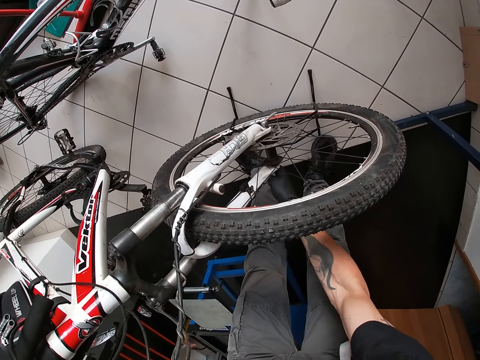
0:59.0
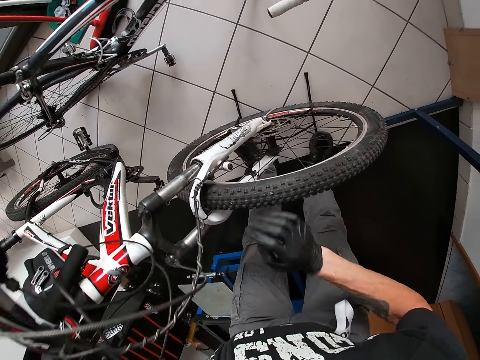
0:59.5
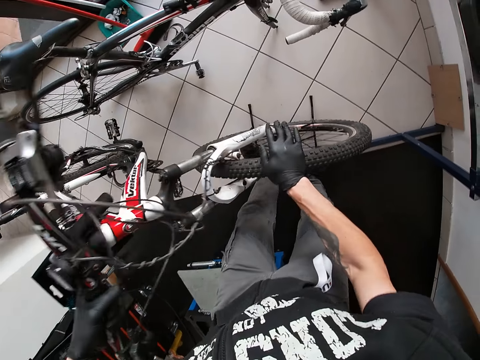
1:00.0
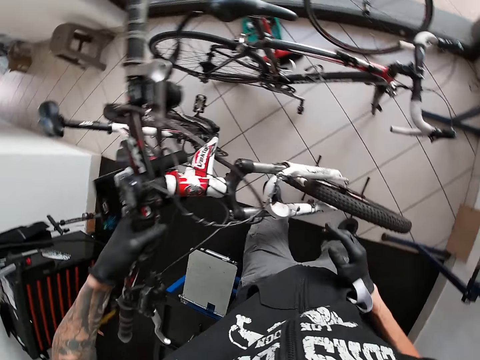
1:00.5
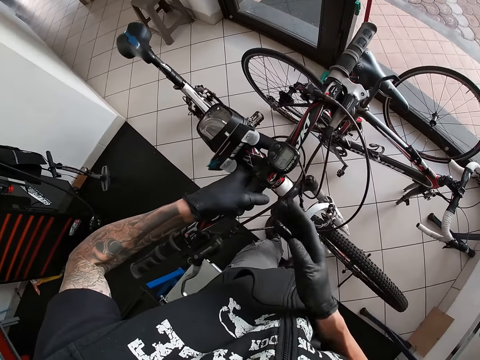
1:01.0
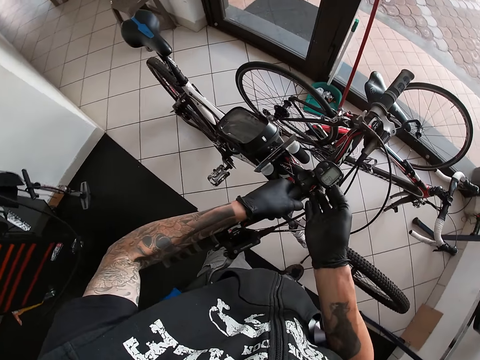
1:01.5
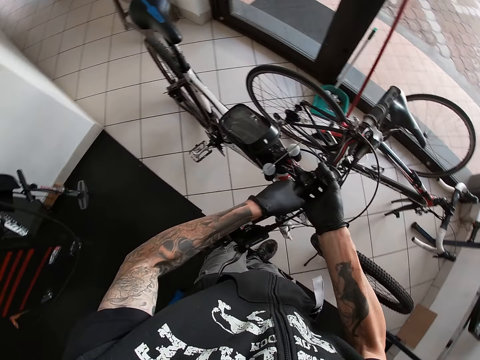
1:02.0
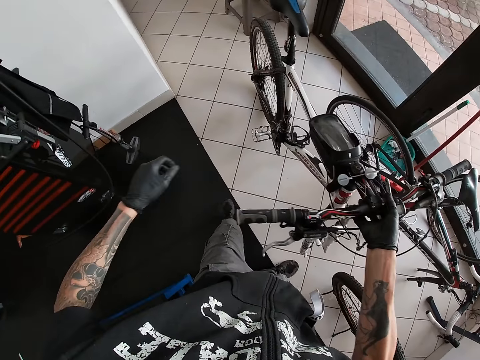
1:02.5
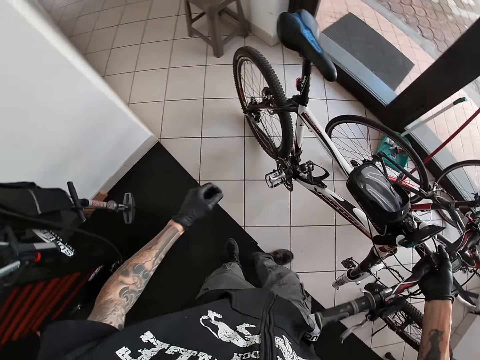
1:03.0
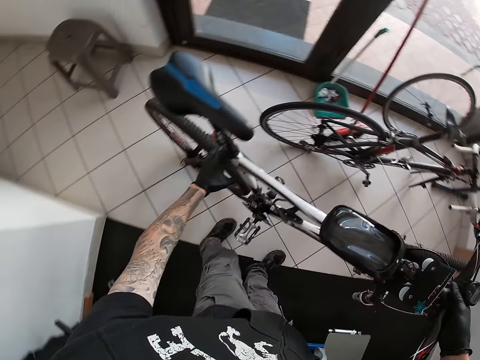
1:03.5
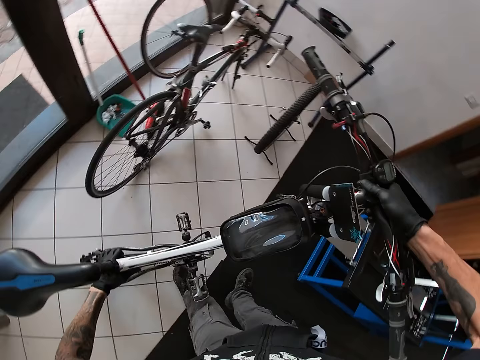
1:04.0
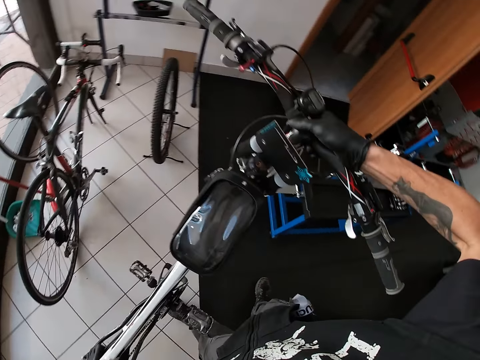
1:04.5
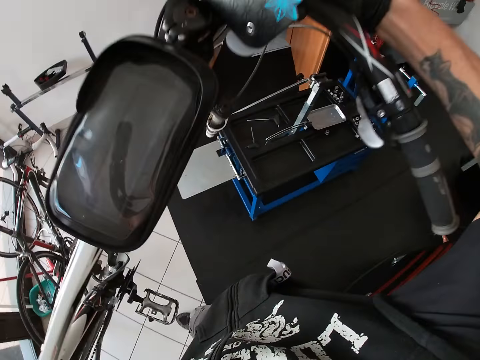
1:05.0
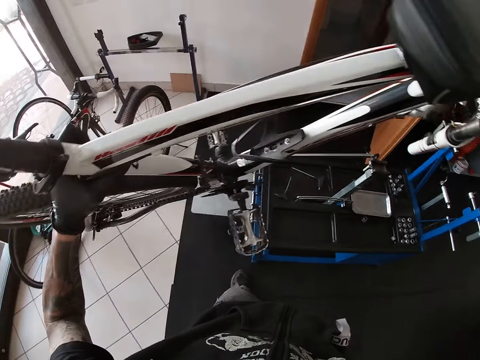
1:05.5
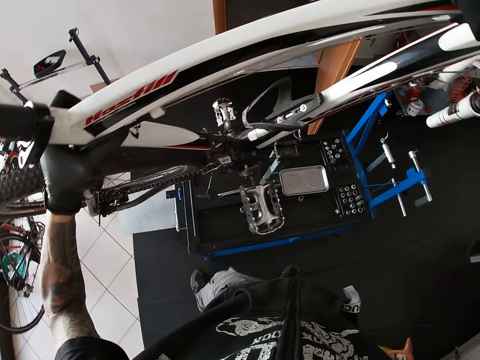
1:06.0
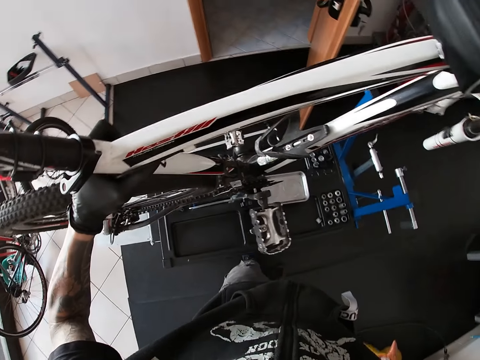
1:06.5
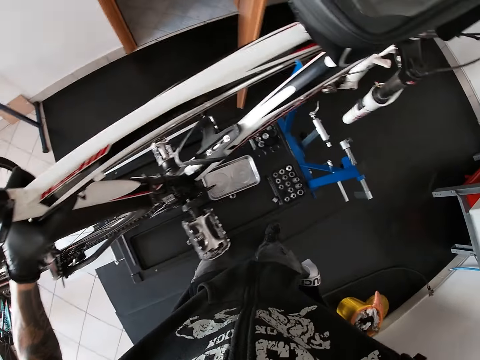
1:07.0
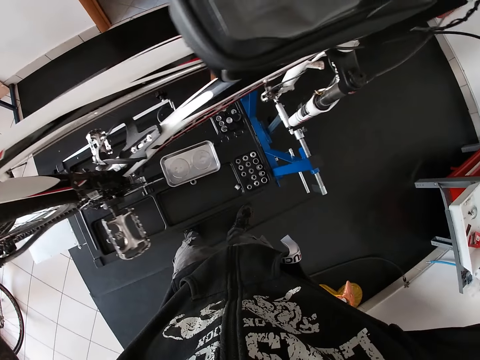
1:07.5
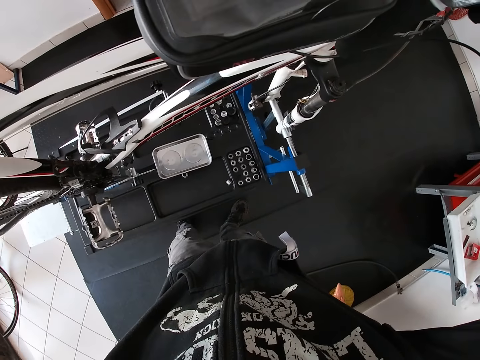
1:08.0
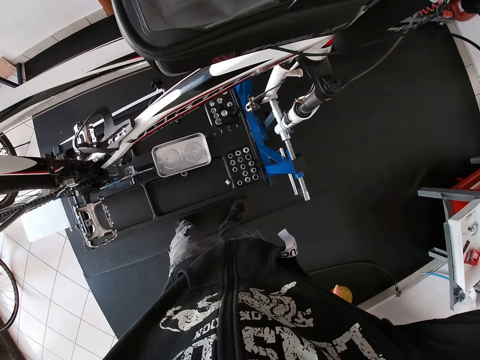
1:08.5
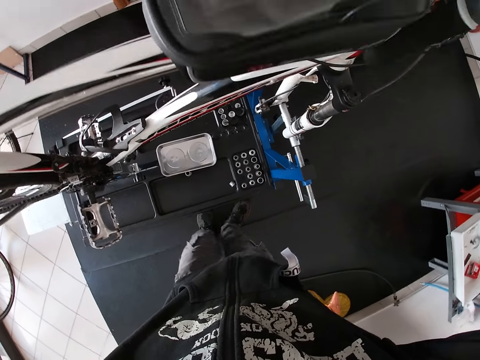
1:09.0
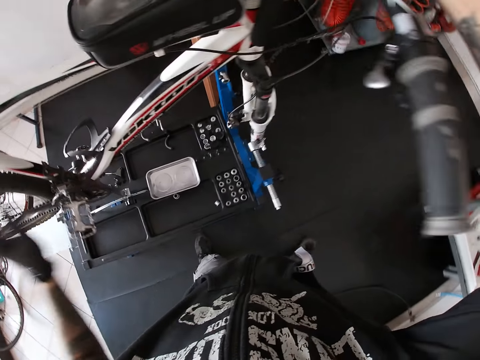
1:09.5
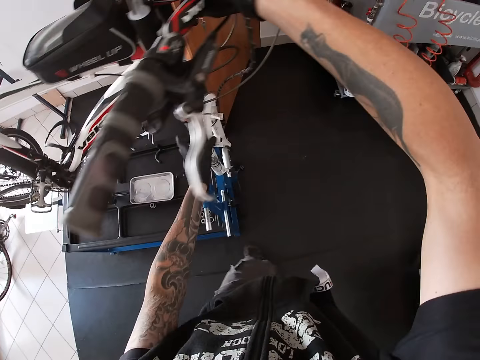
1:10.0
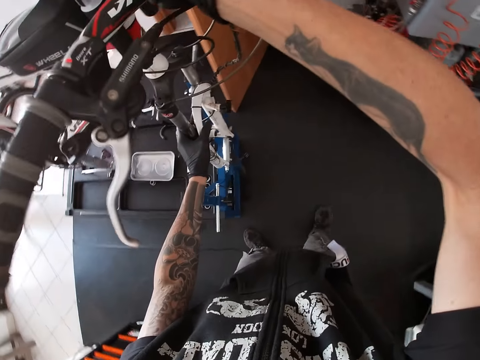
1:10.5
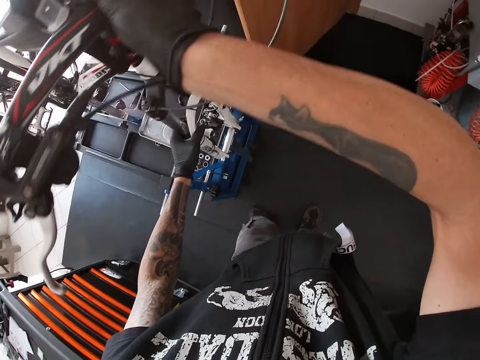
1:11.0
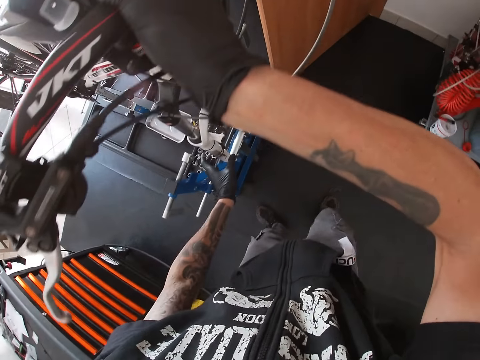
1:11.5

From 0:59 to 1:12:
The camera wearer removes the bicycle wheel from the bicycle with his hands. He moves the front tire of the bicycle. He lifts up the bicycle from the floor with his hands. He places the bicycle on the wheel aligning machine with his hands. He moves around.

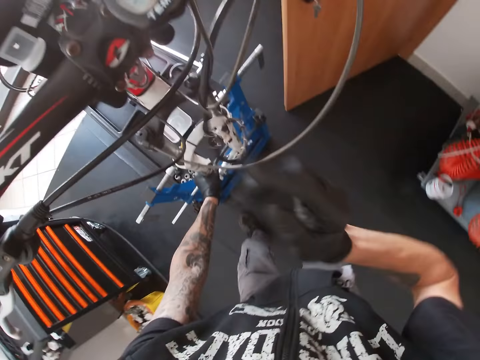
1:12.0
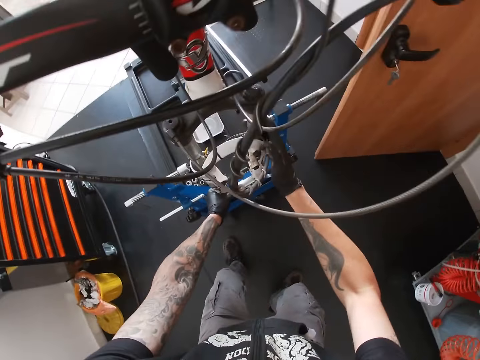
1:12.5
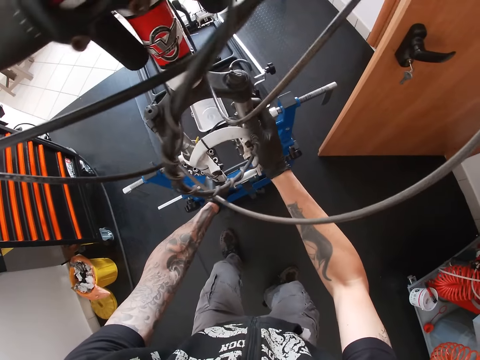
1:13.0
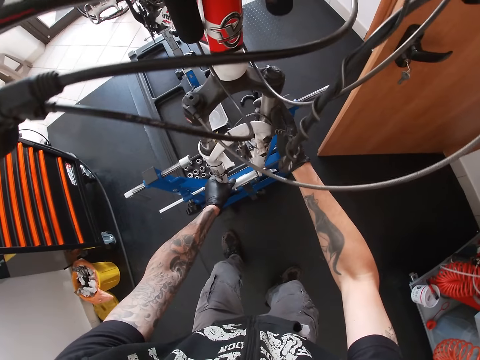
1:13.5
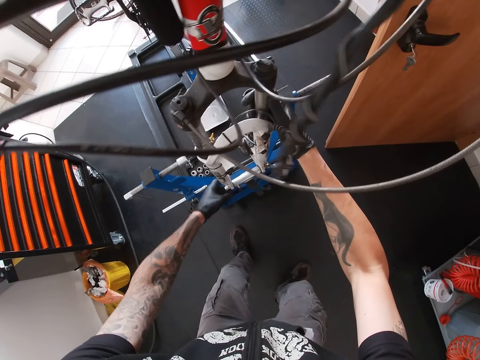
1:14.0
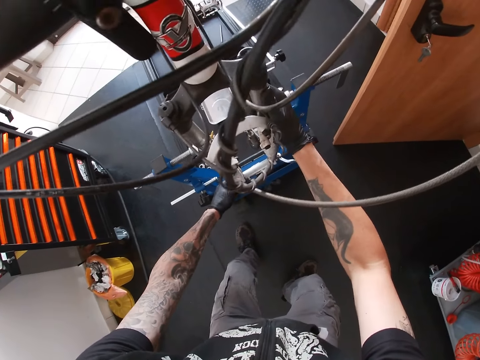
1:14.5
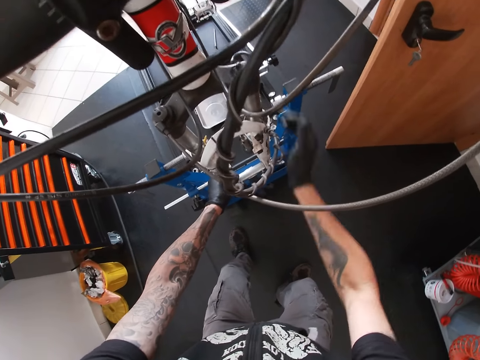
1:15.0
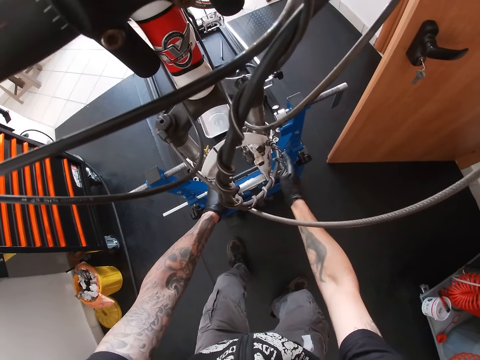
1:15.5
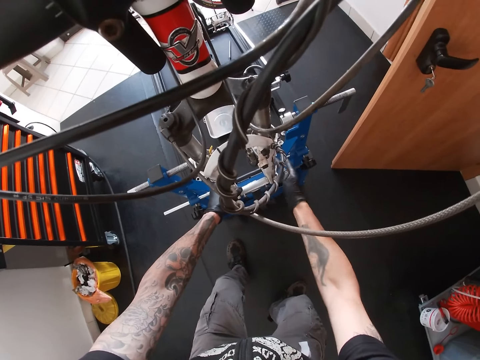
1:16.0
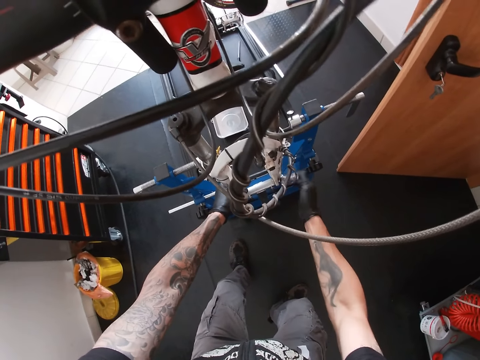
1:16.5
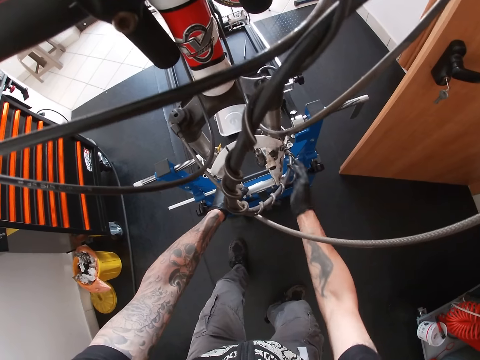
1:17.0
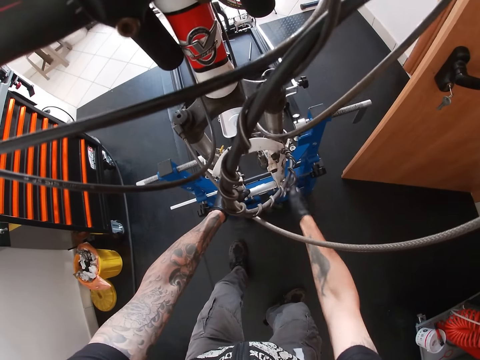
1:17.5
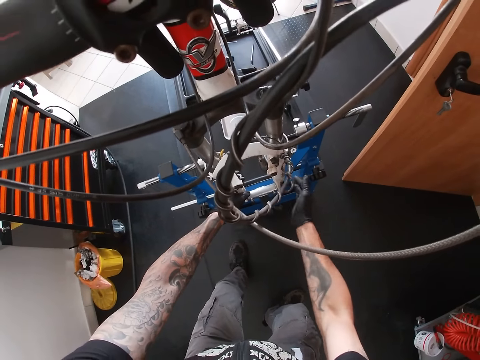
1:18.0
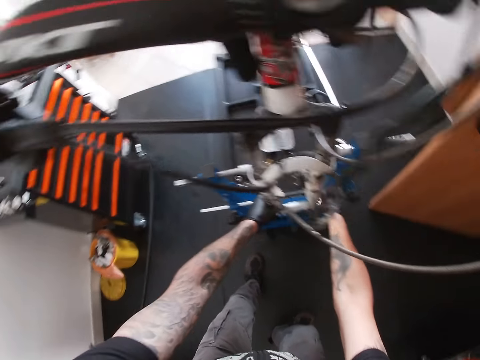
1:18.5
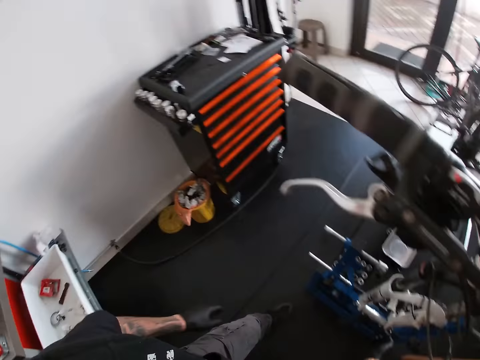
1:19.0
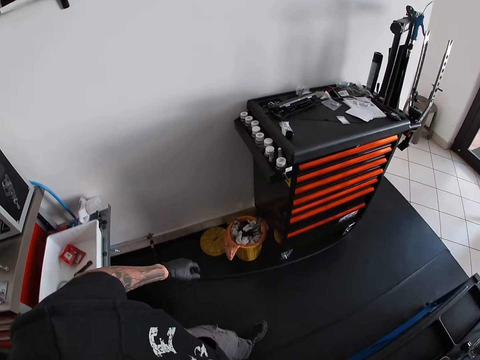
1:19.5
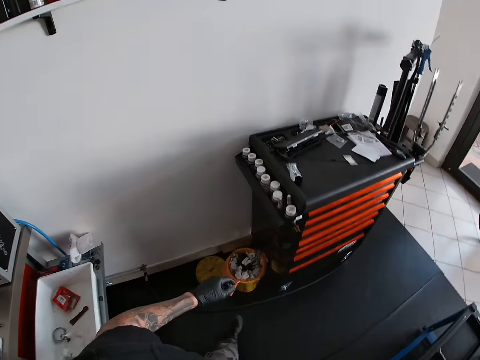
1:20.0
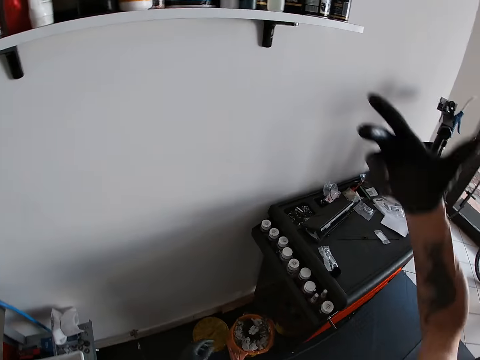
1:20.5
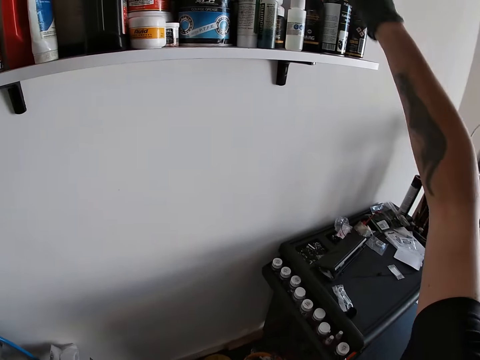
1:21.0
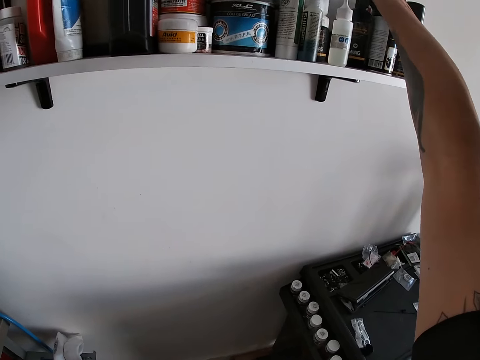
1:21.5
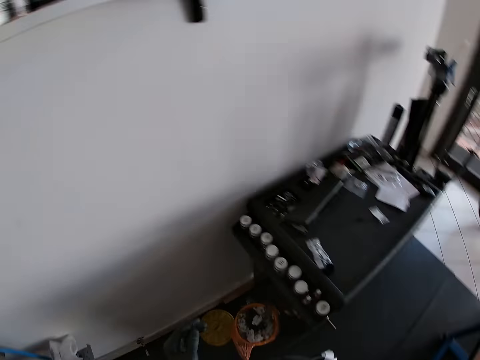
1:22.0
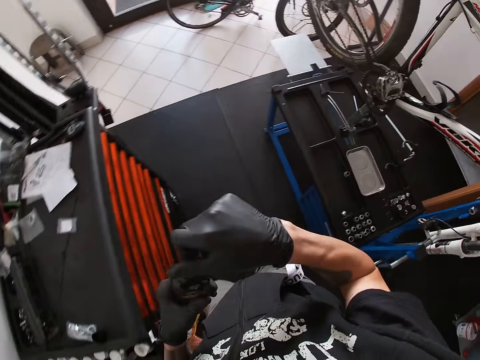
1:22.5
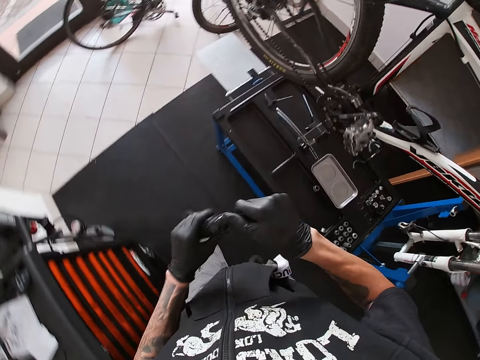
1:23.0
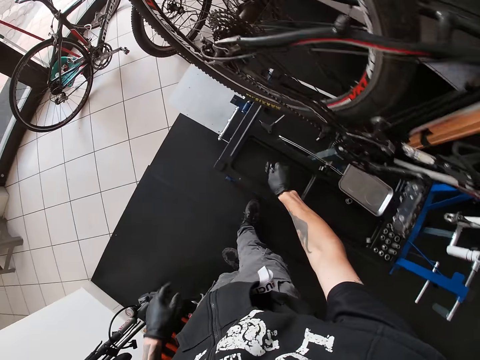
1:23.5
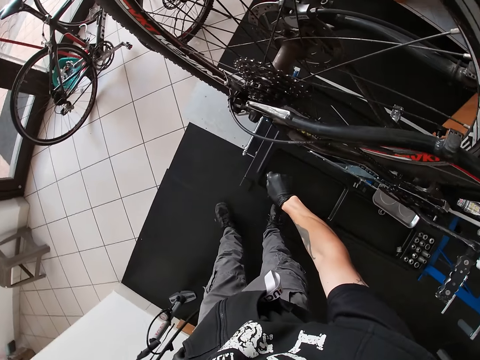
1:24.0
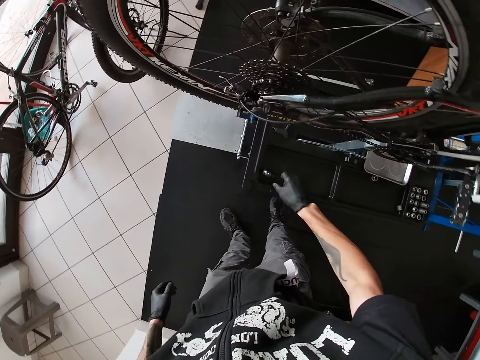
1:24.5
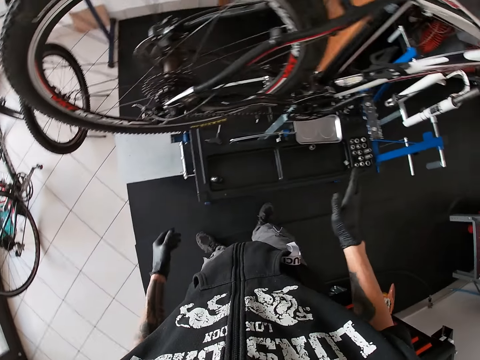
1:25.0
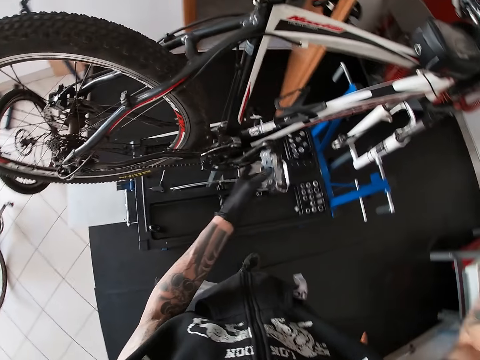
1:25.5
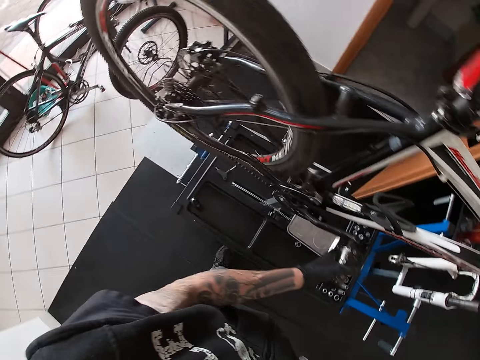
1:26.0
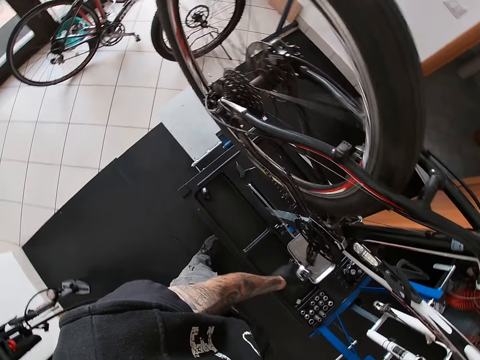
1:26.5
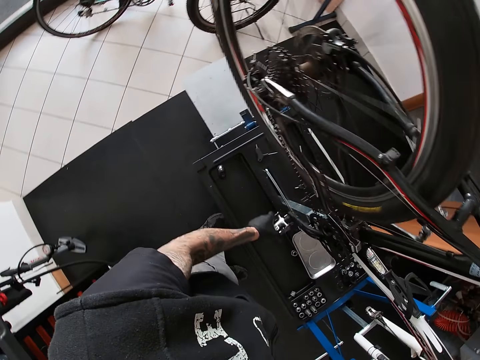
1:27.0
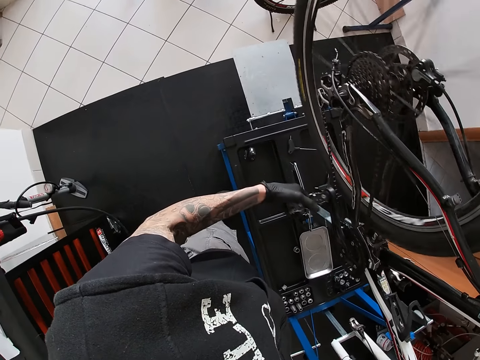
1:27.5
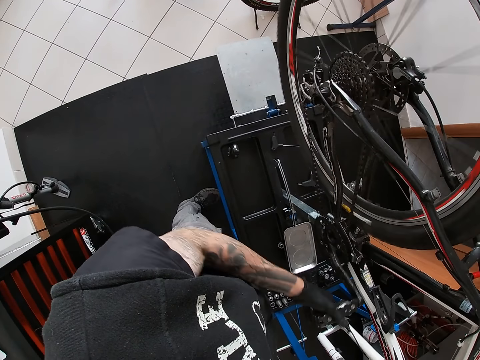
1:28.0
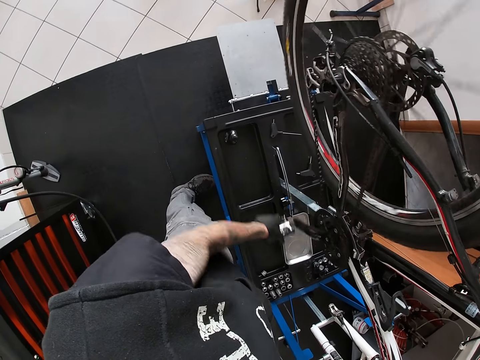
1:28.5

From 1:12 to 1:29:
The camera wearer puts the bicycle on the repair stand. He shakes the bicycle. He fixes the bicycle to the wheel aligning machine with his right hand. He rolls a tape around the wire of the bicycle. He removes a black bottle from a shelf with his right hand. He drops the black bottle on the wheel aligning machine with his right hand. He rotates the wheel with a bicycle pedal.
